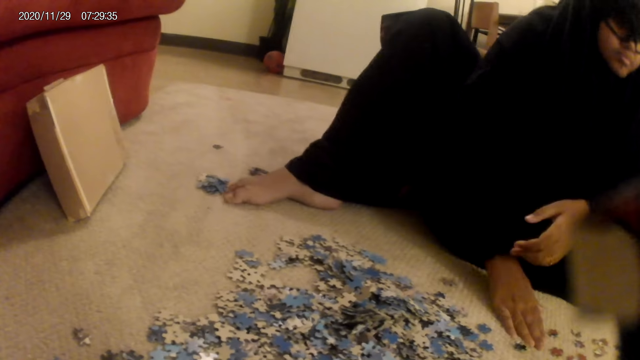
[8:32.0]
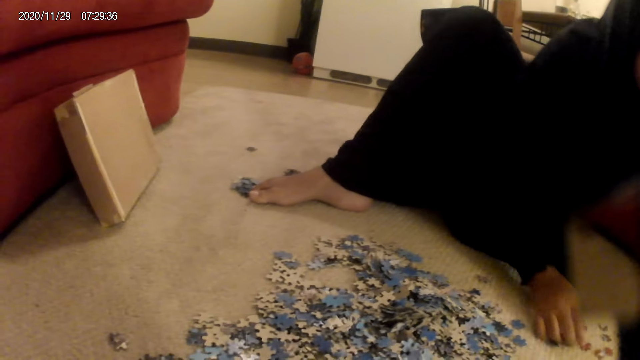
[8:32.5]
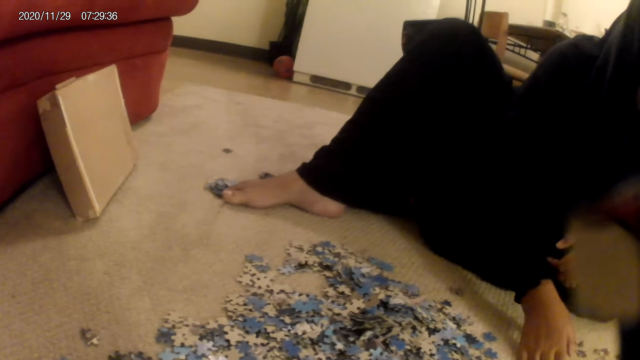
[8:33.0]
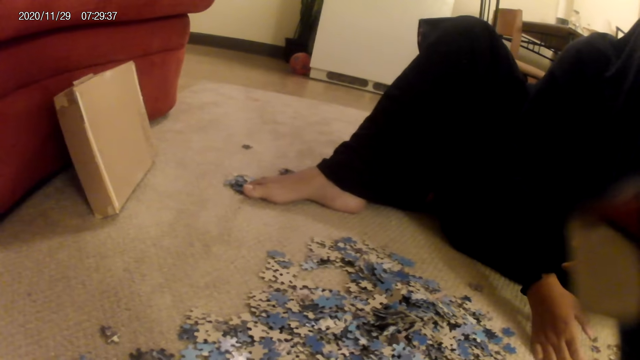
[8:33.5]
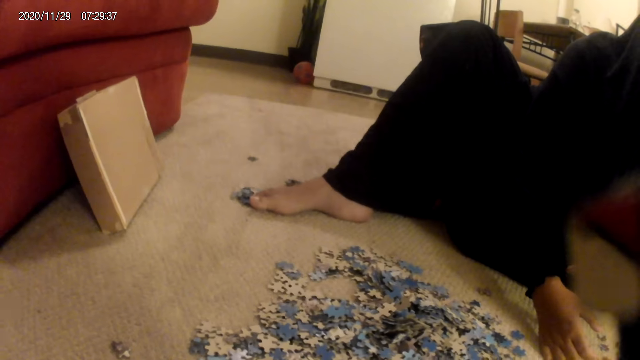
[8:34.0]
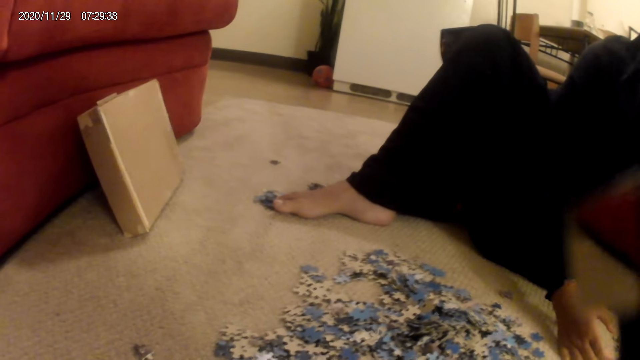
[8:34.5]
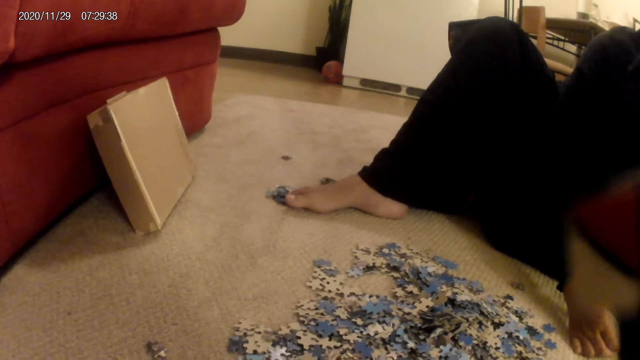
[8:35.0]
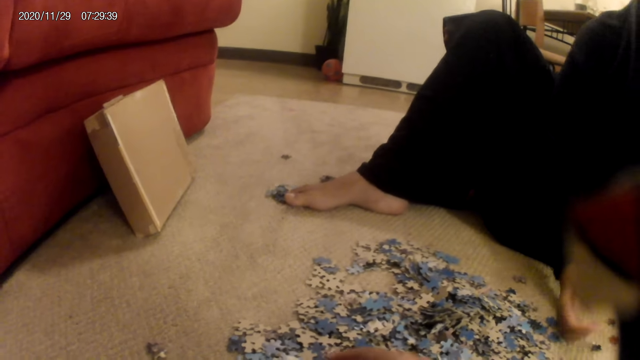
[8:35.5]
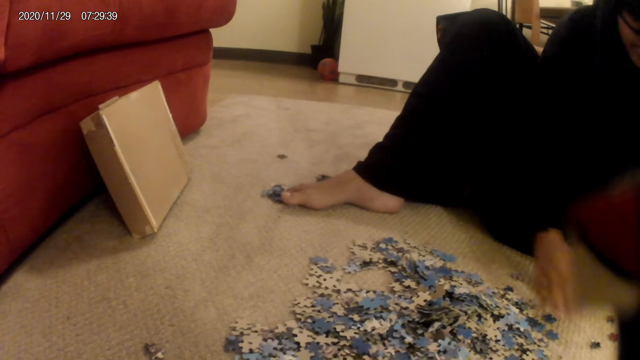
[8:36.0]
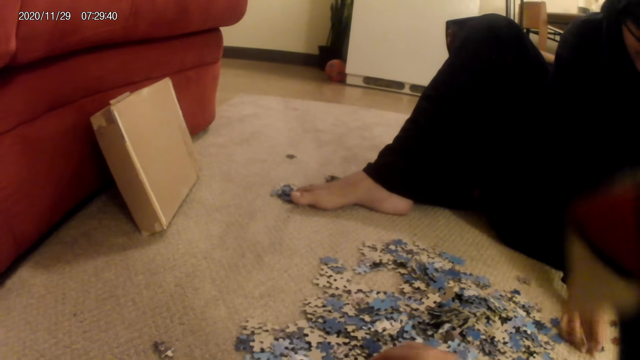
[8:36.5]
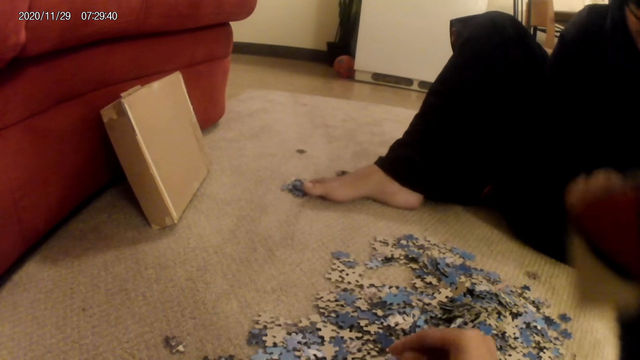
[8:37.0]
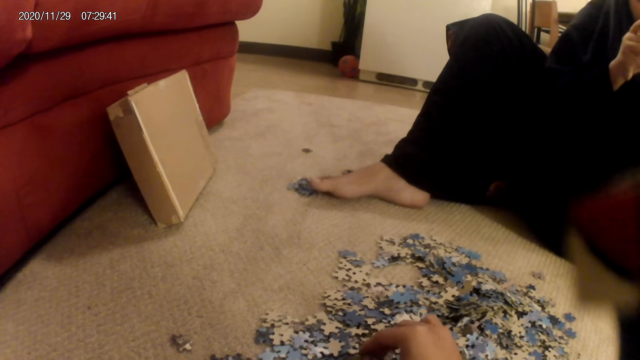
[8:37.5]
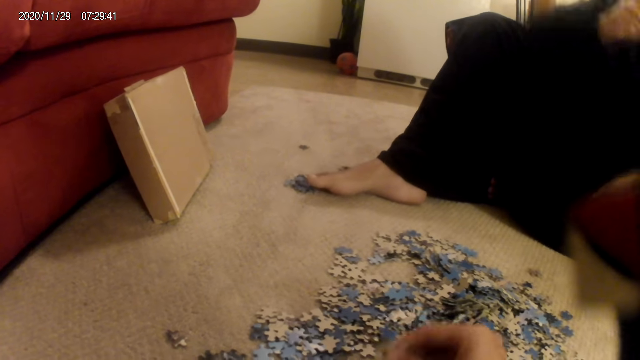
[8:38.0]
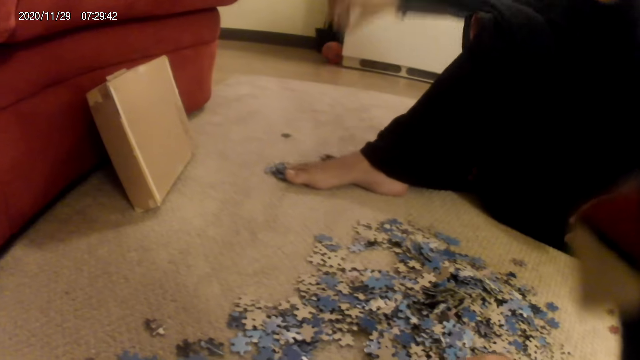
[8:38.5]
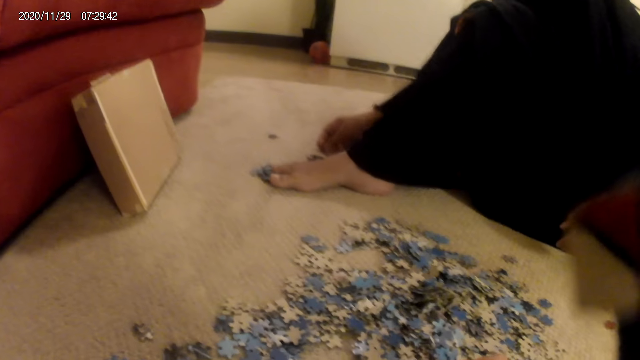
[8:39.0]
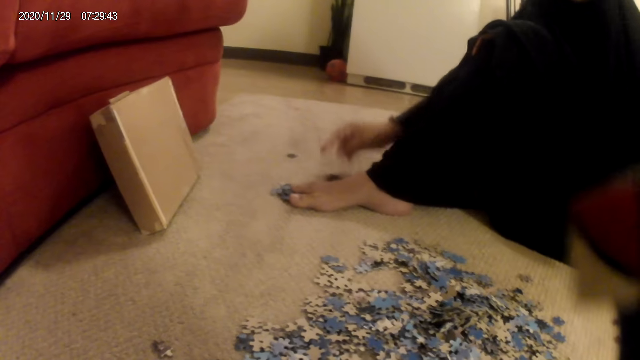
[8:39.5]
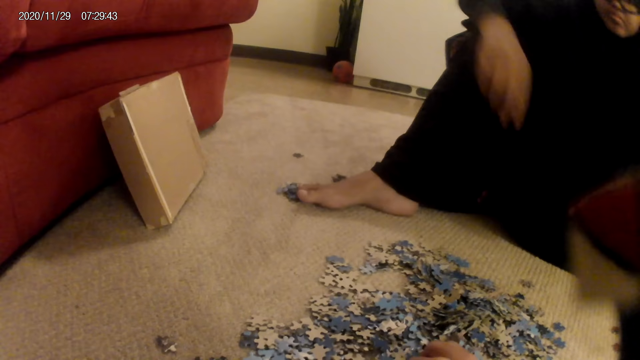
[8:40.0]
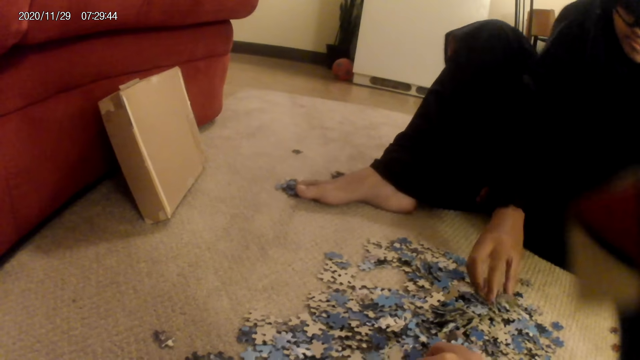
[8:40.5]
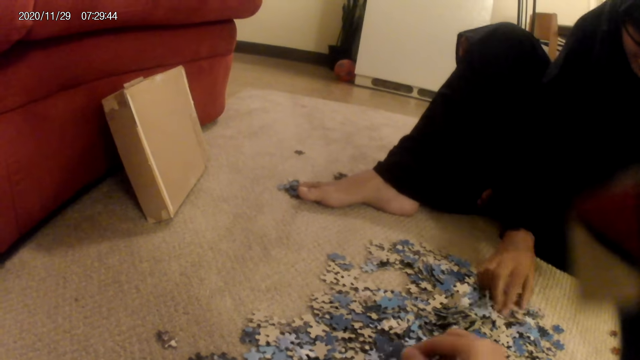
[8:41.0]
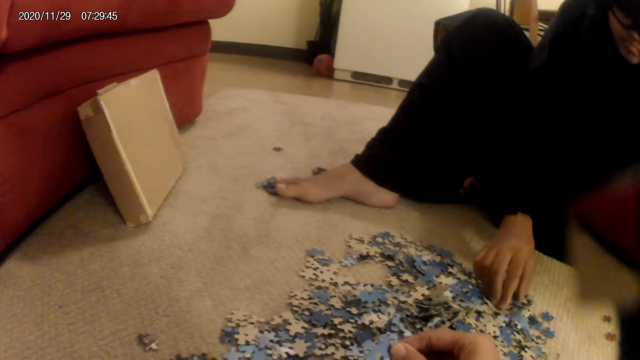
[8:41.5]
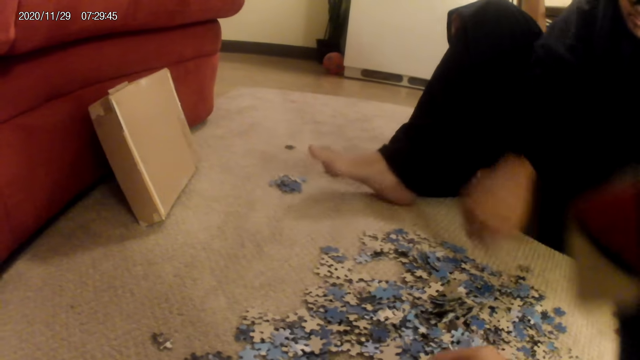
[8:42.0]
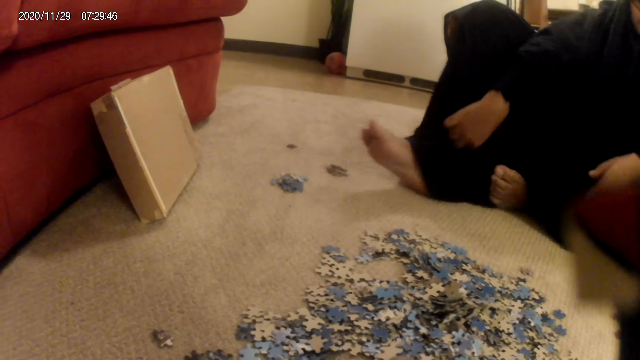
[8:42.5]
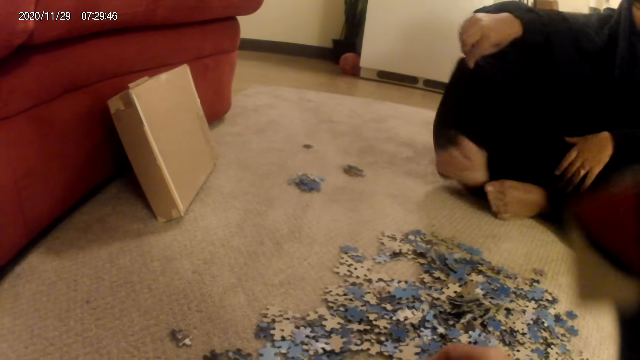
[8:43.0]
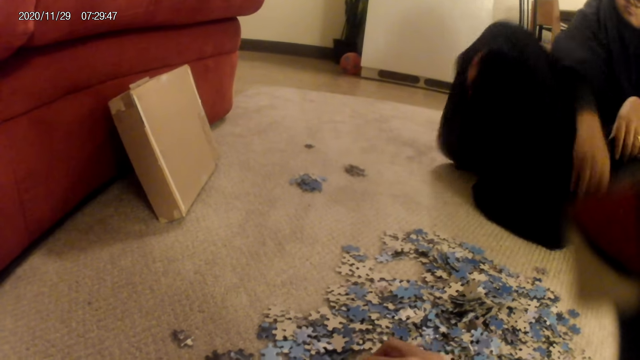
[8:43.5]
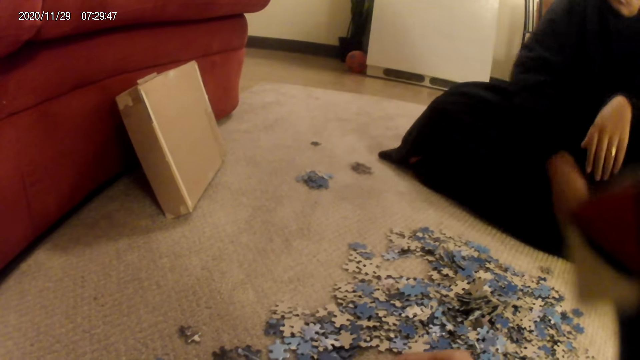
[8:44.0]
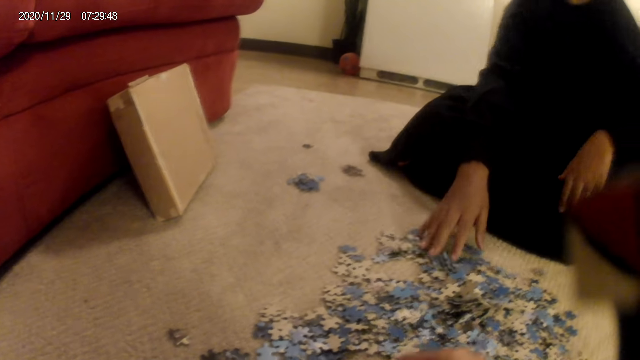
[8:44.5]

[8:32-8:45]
A woman moves her hands and moves cards on the floor with the hand. The woman picks up a card from the floor with the hand and places the card on the floor with the hand. The woman touches the jigsaw puzzle pieces. The woman sorts cards on the floor with the hand. The woman moves her leg. The woman folds her legs.

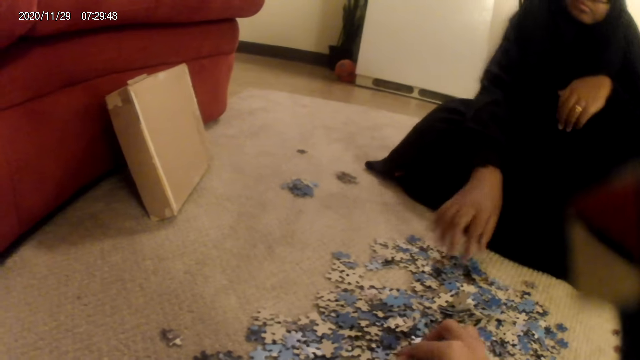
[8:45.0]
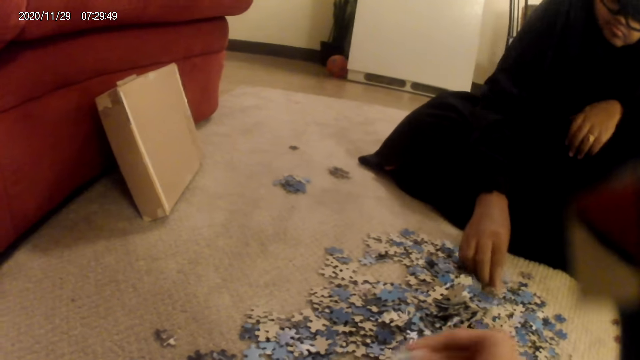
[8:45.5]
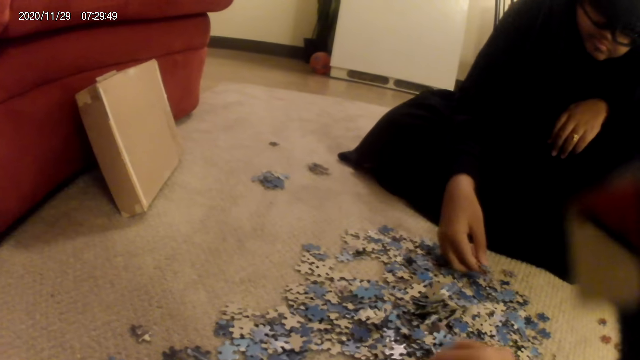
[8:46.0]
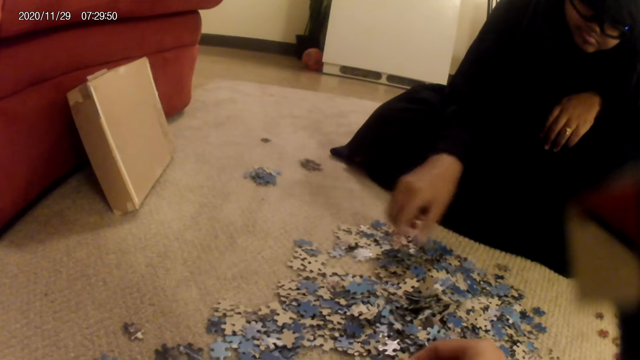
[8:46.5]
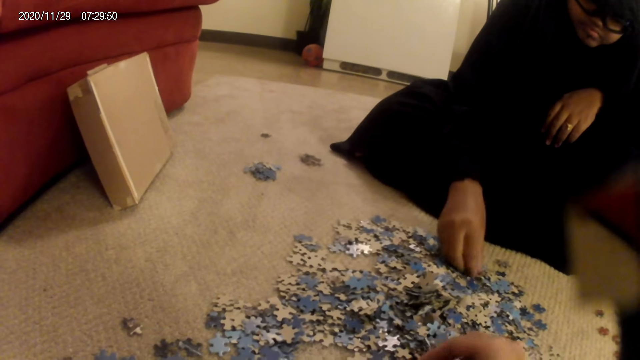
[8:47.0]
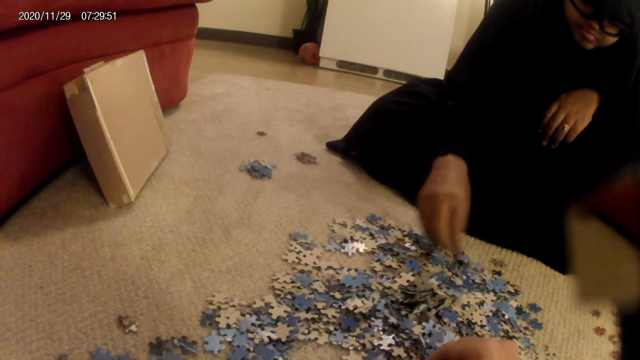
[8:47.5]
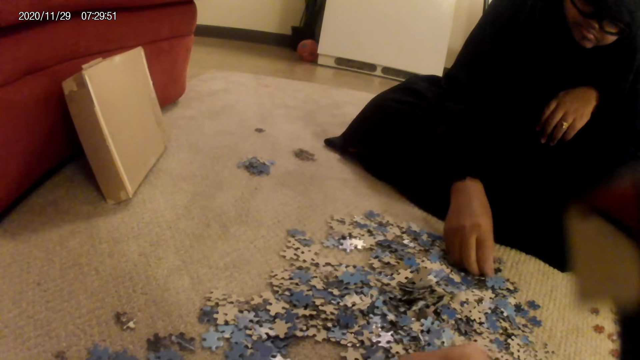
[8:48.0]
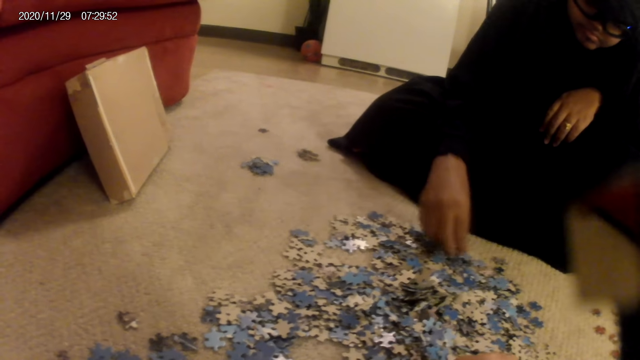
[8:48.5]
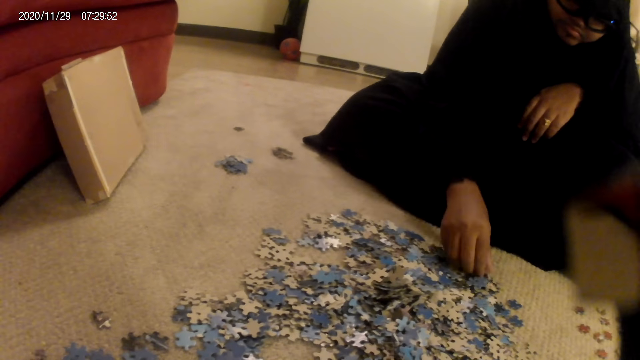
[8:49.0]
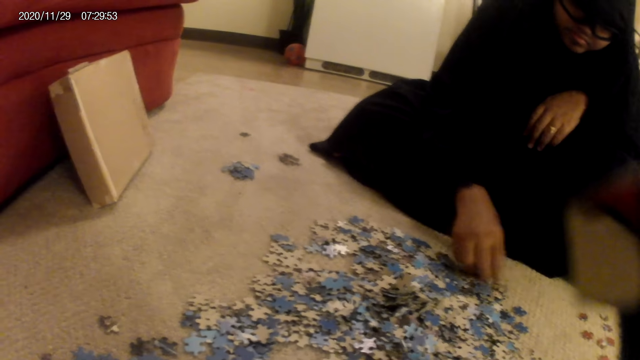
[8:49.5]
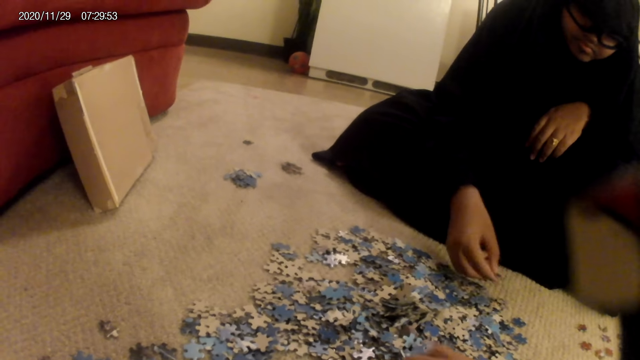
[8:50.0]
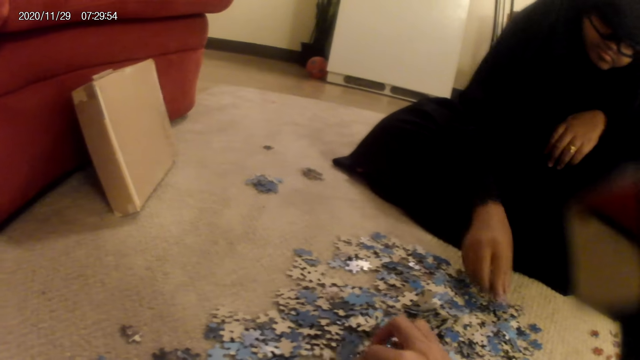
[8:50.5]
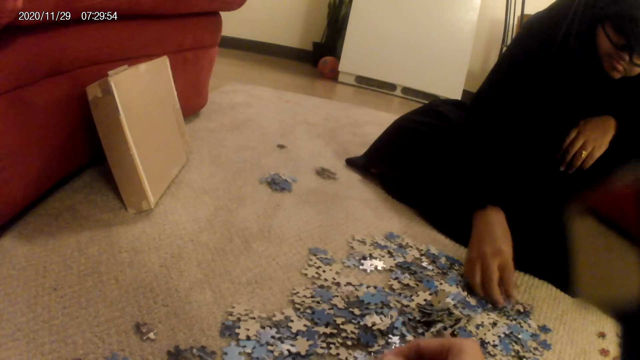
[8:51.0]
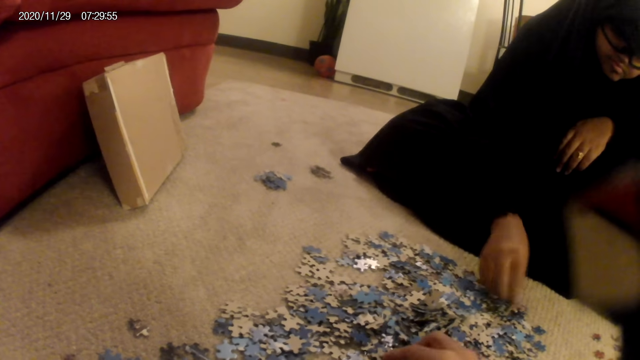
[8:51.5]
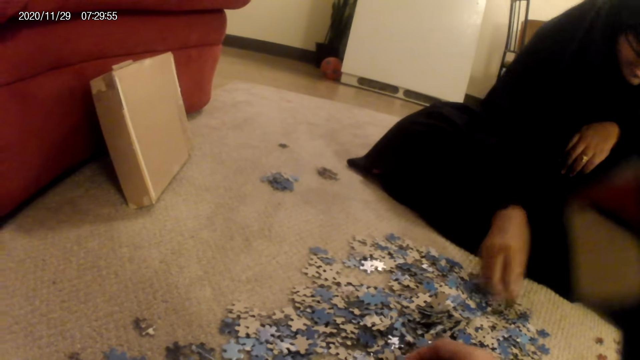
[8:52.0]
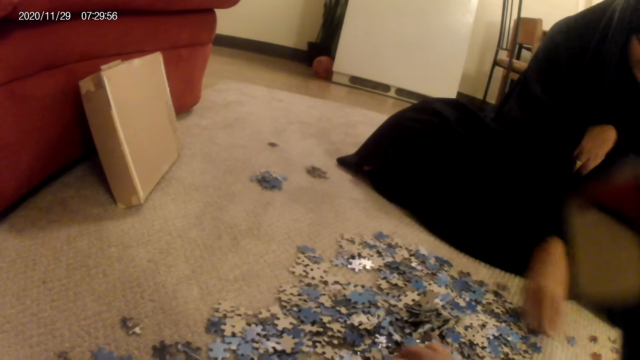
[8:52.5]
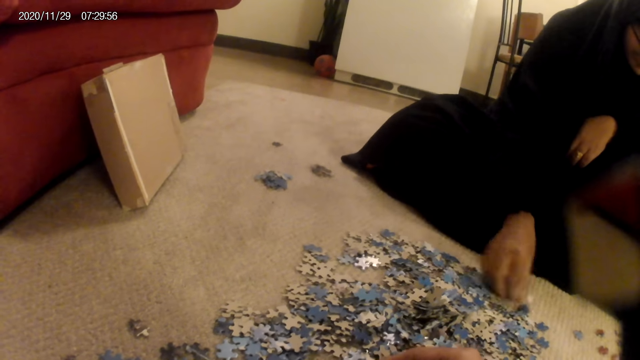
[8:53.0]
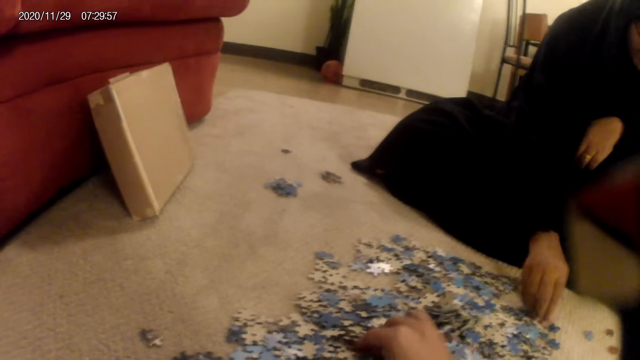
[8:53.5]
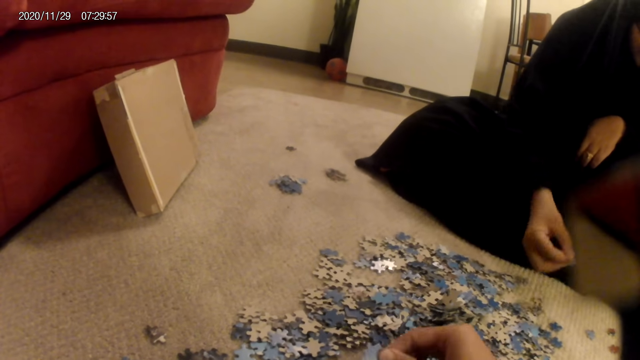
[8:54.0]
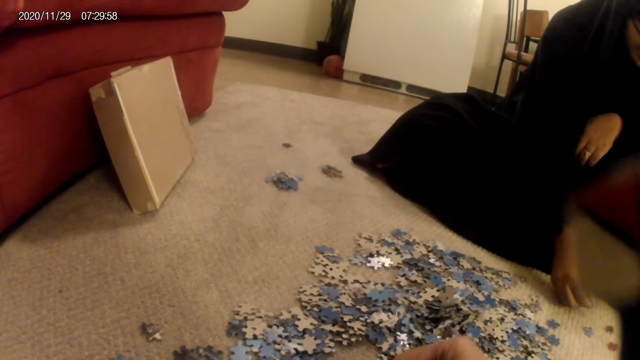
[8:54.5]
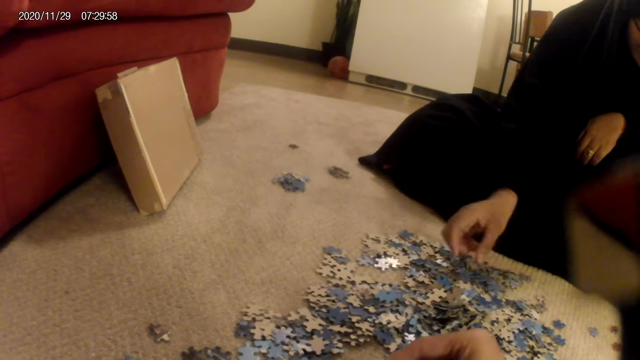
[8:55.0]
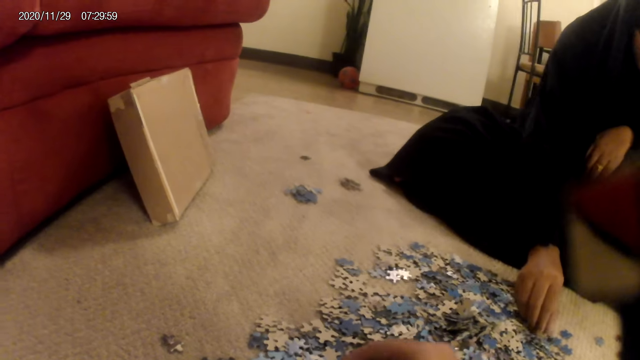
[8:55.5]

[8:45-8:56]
A woman turns the jigsaw puzzle pieces. The woman touches cards on the floor with the hand and sorts cards on the floor with the hand. The camera wearer turns the jigsaw puzzle pieces. They sort cards on the floor with the hand.
